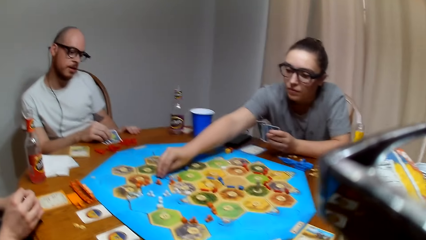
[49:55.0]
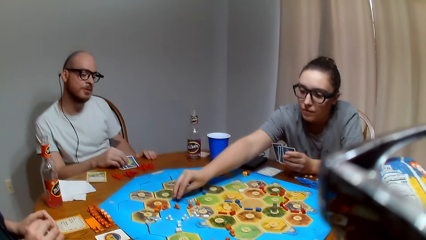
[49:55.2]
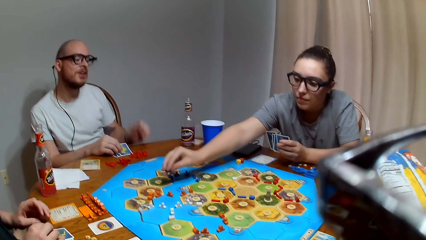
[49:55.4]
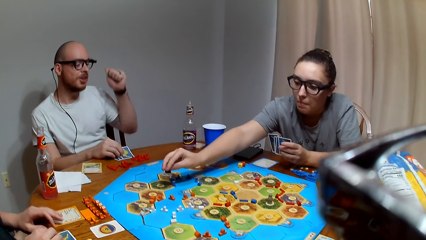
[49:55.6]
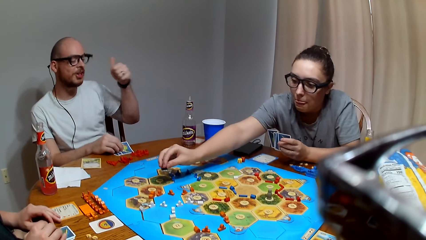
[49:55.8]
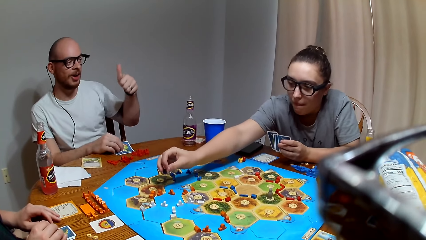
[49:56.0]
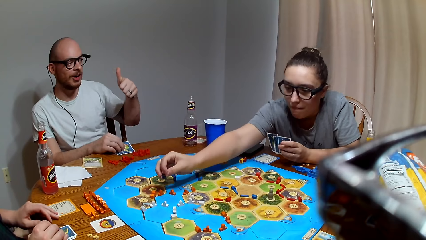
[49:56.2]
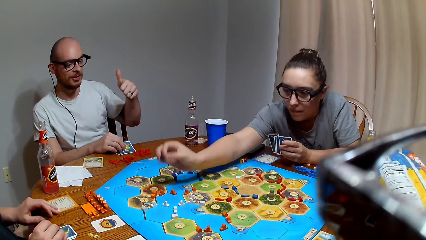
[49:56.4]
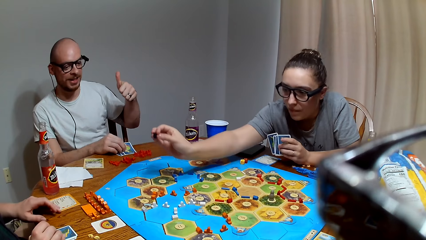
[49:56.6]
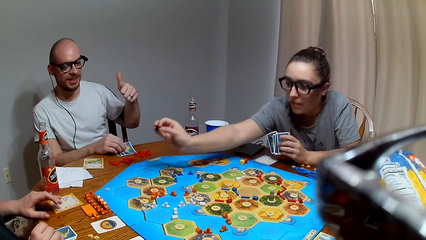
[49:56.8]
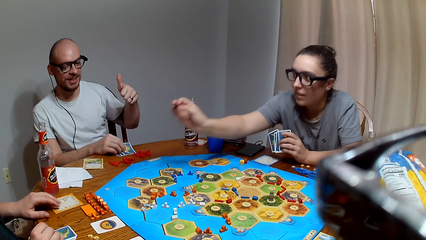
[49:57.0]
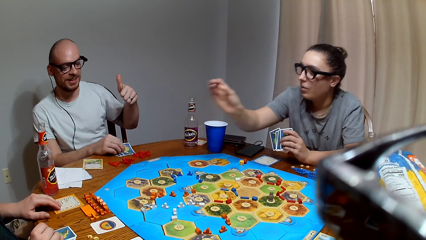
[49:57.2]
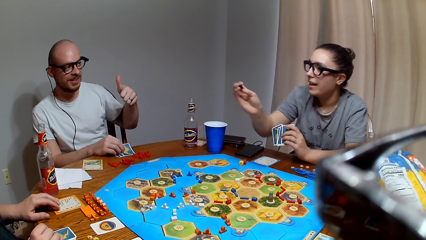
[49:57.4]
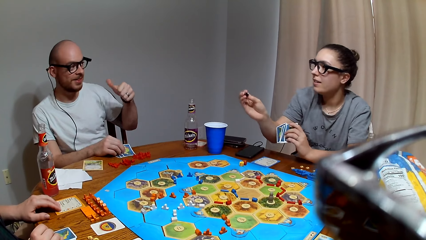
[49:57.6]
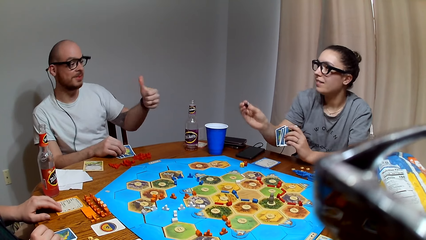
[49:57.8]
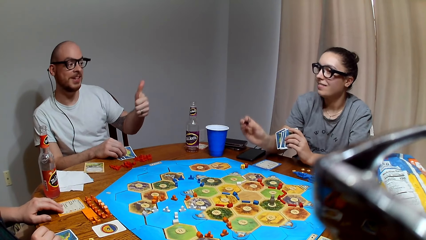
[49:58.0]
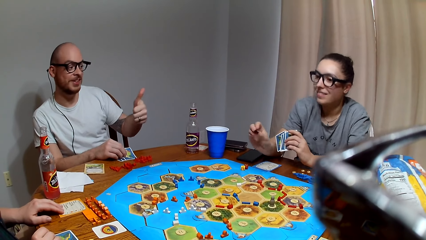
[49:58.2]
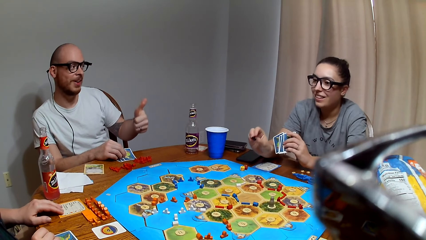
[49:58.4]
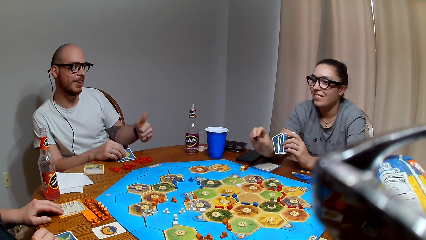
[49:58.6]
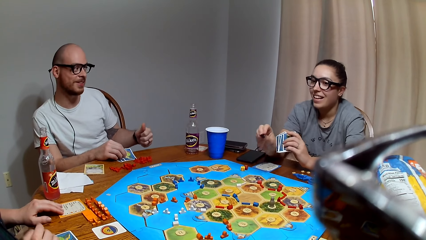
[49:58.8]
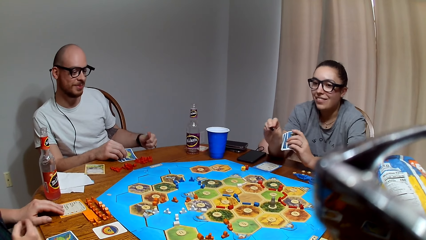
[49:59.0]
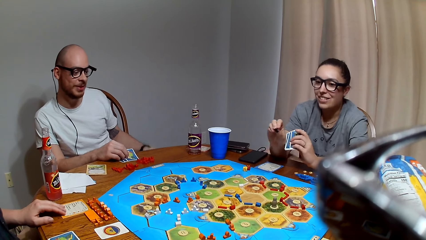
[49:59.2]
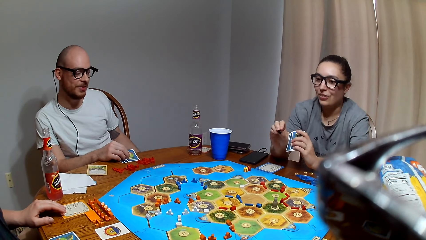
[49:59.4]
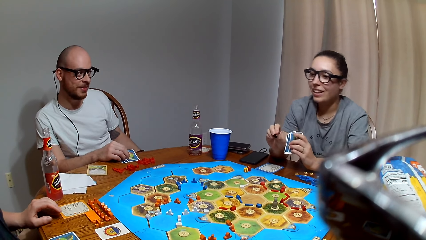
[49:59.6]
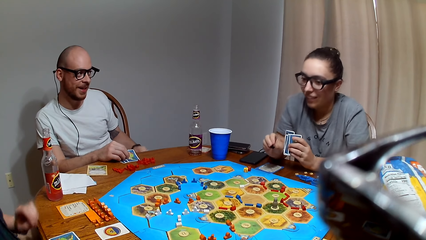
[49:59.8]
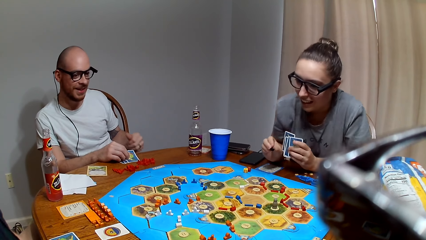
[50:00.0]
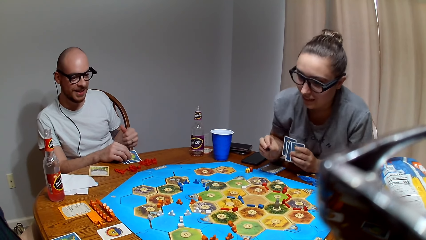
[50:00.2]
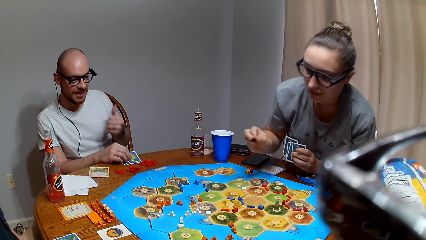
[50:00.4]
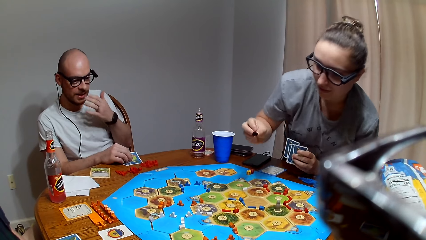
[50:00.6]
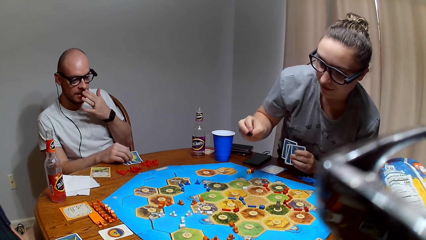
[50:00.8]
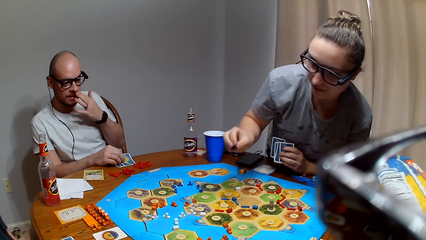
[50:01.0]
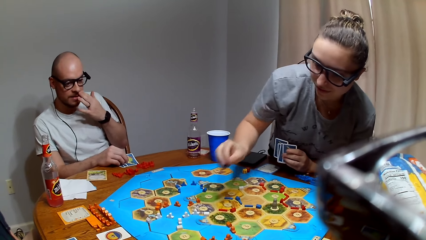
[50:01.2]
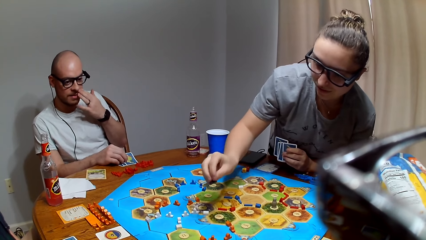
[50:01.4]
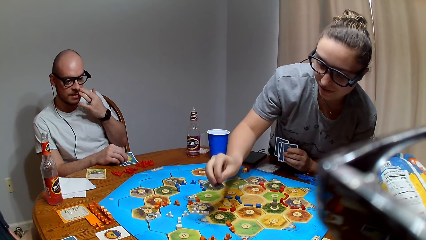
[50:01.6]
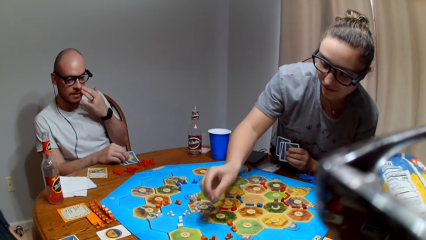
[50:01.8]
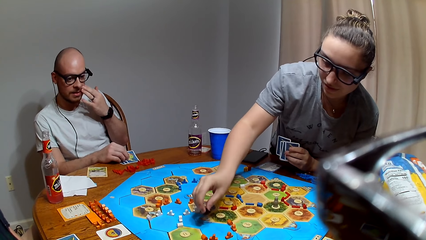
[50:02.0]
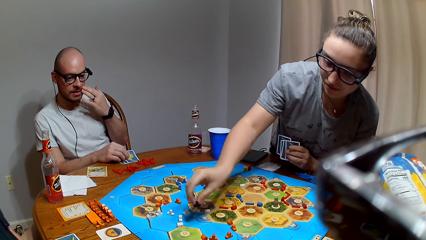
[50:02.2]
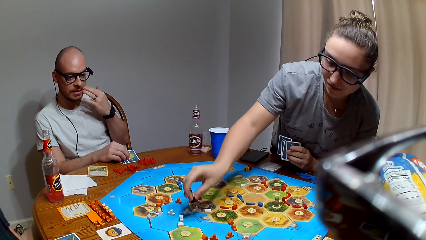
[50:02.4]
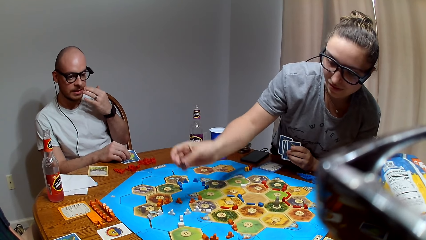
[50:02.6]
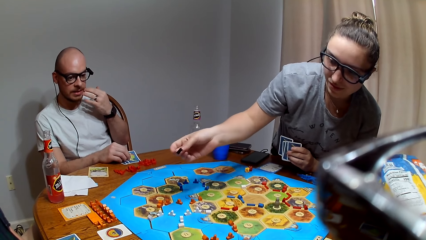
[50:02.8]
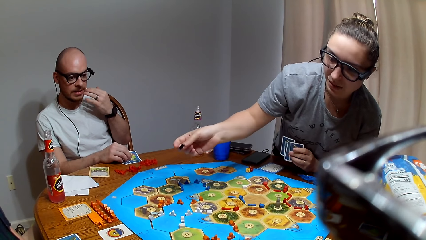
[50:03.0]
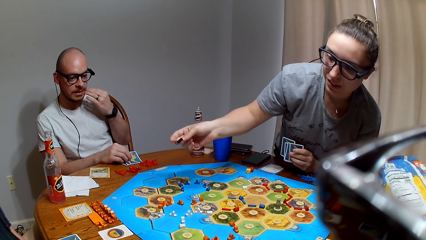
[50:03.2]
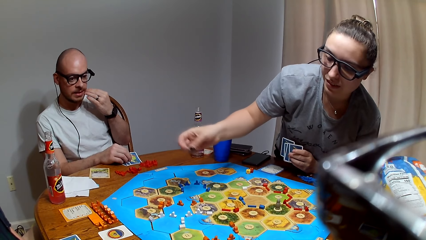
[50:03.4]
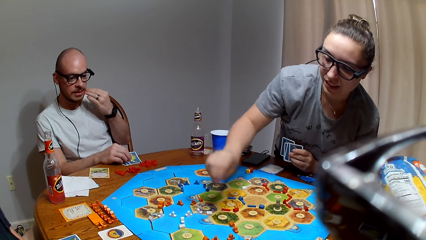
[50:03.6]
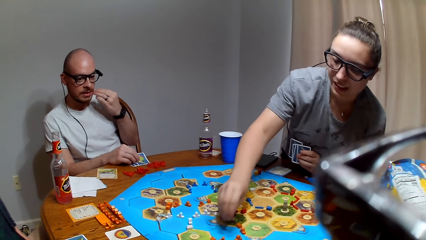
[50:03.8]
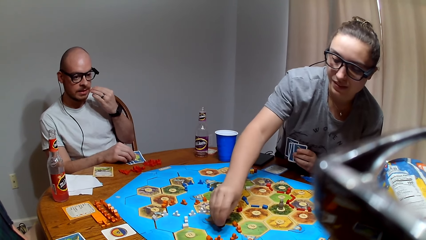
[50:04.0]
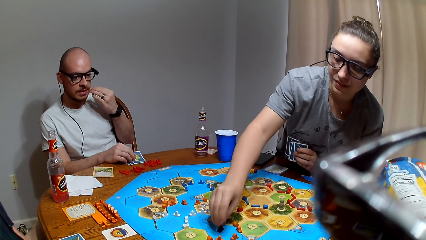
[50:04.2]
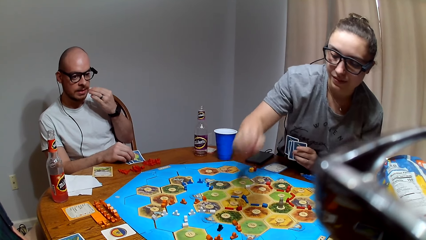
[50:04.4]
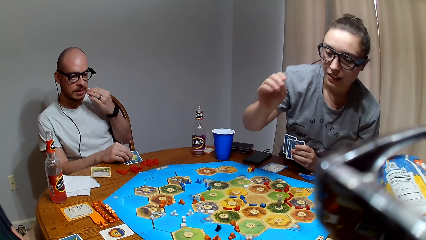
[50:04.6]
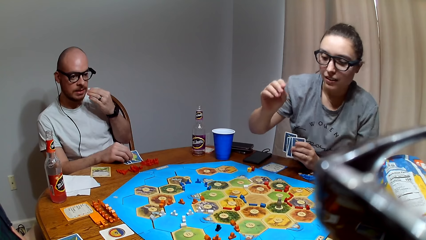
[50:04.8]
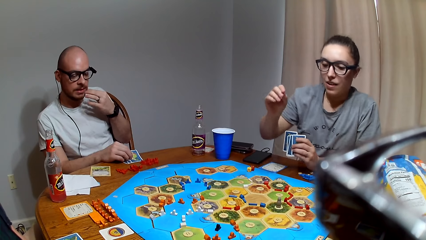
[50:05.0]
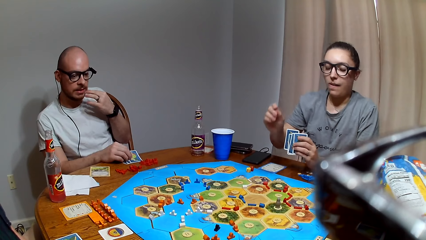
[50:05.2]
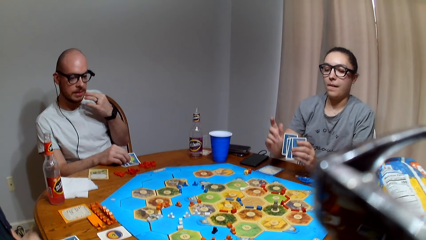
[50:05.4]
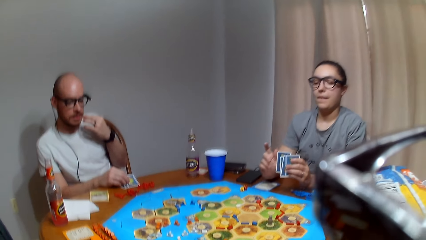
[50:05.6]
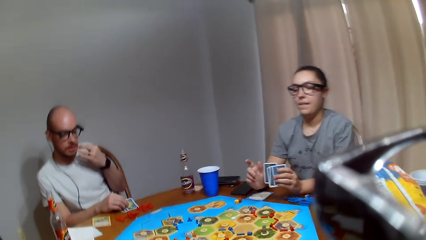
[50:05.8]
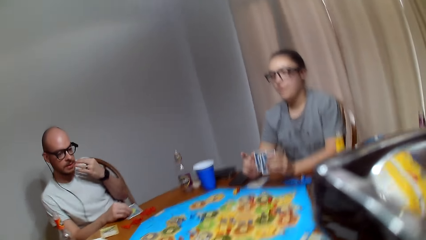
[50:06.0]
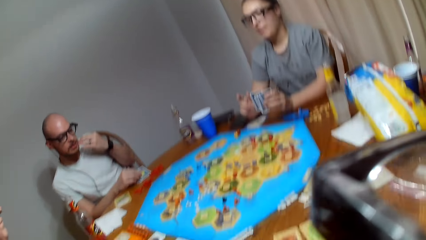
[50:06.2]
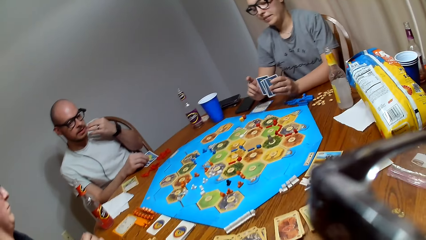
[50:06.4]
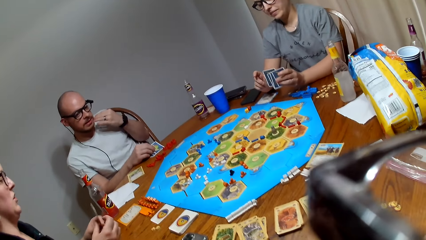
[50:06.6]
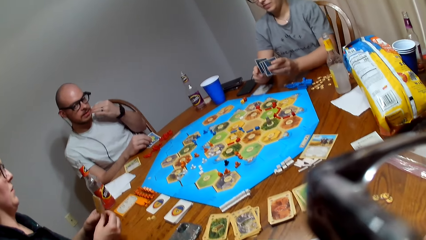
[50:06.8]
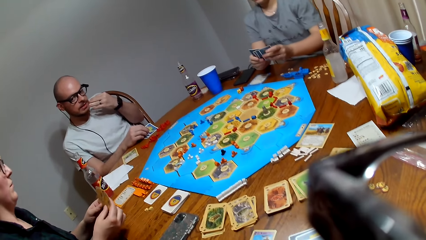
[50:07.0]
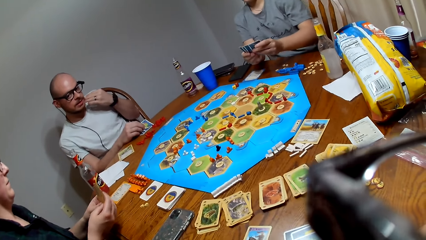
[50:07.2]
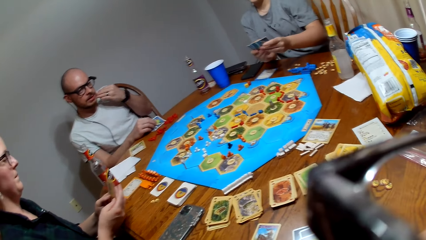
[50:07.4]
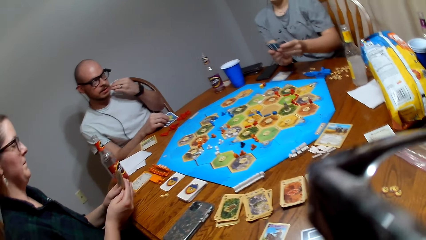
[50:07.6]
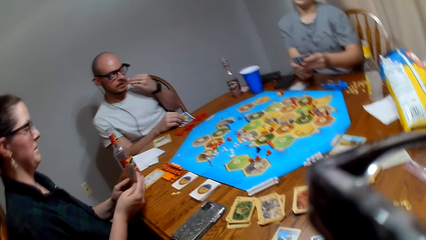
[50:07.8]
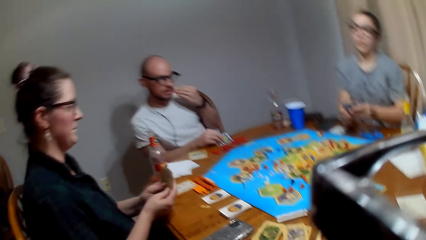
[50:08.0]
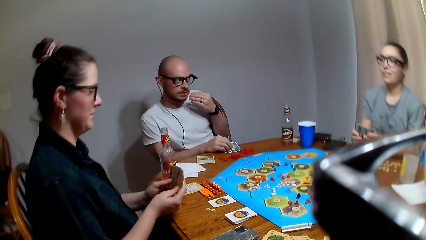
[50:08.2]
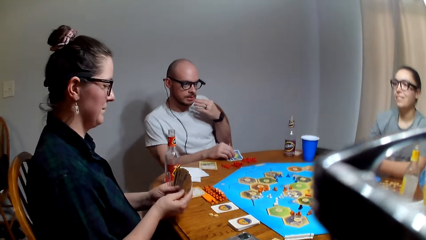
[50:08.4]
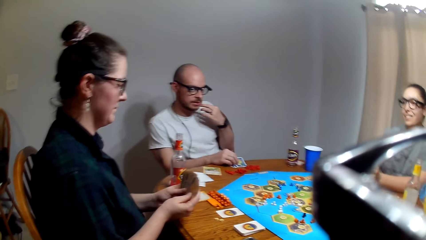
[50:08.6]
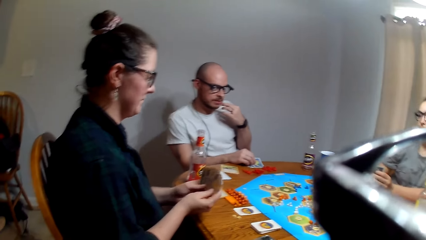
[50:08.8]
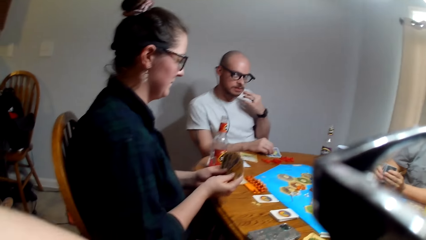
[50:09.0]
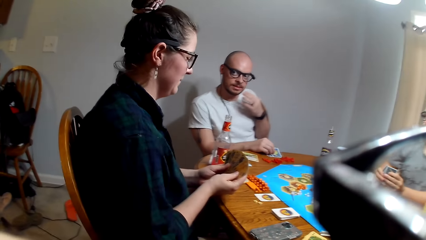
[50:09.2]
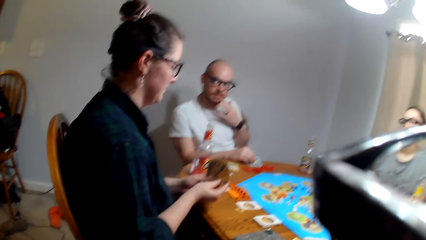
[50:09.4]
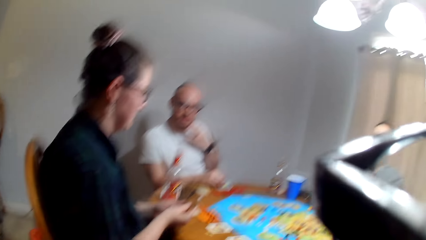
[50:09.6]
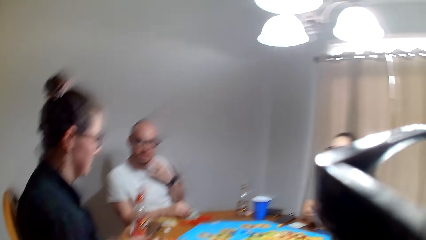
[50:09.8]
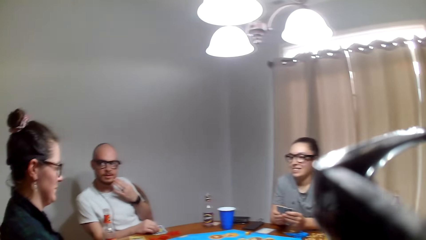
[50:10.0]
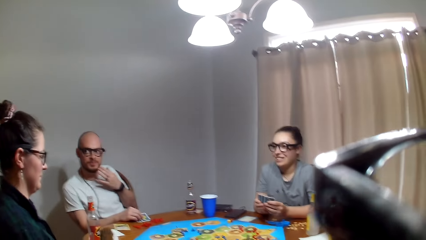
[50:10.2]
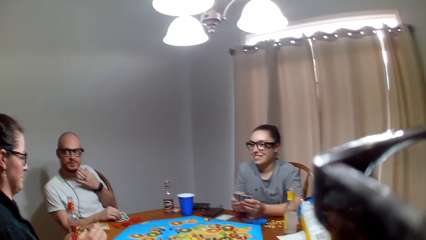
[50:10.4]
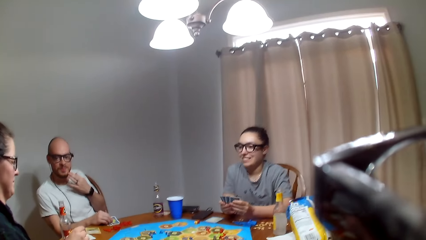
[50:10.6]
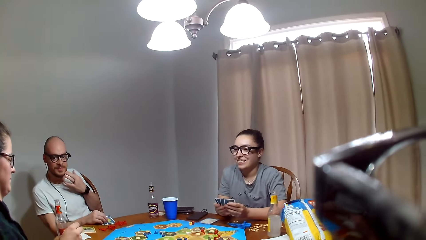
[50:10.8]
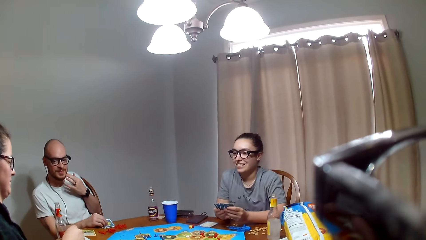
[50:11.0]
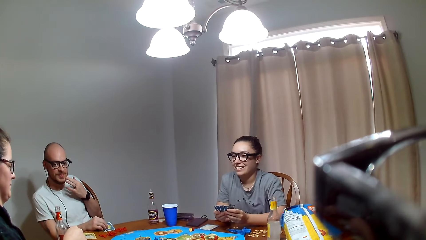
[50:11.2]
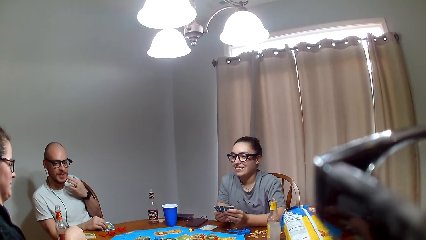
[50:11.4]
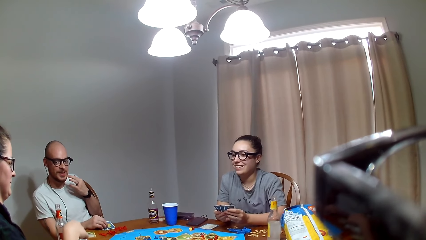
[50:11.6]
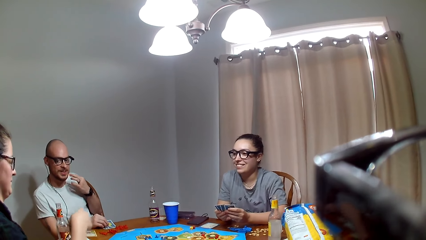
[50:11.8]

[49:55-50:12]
A lady picks the Catan settler city from the Catan settler board. A person puts Parcheesi on the board. The lady places the city on the Catan settler board. Another lady shuffles the cards on her hands.
